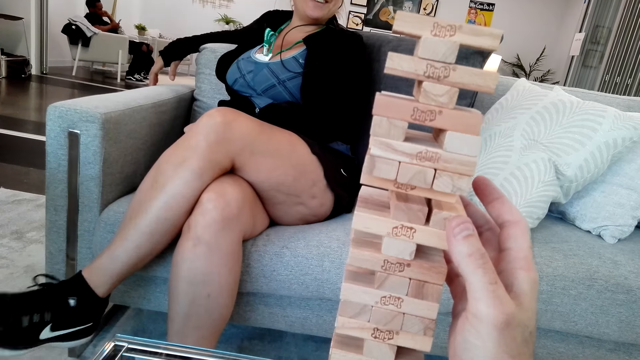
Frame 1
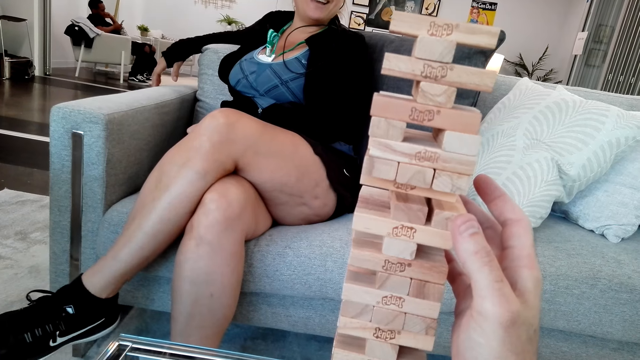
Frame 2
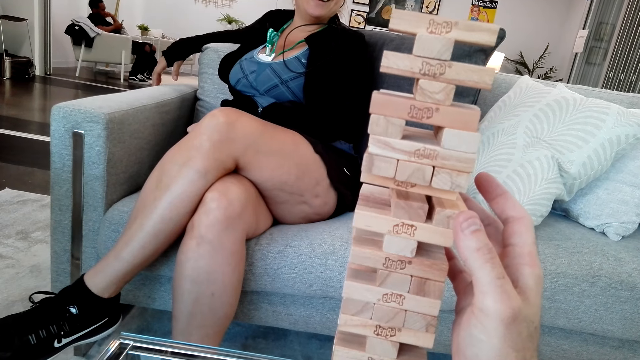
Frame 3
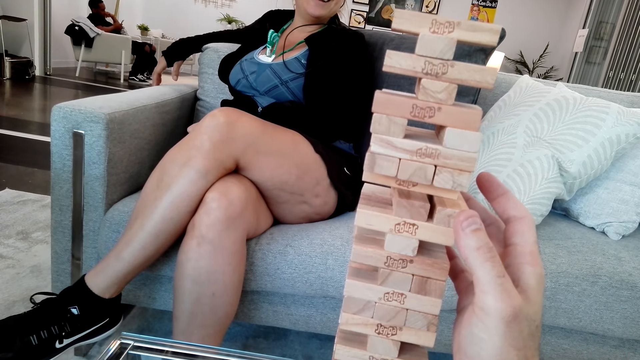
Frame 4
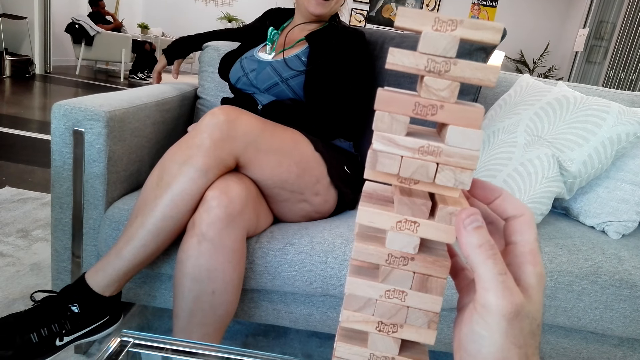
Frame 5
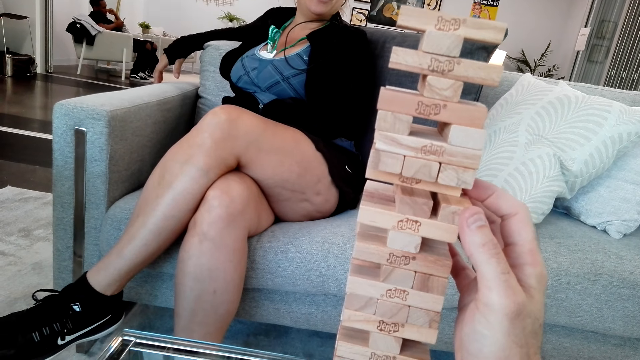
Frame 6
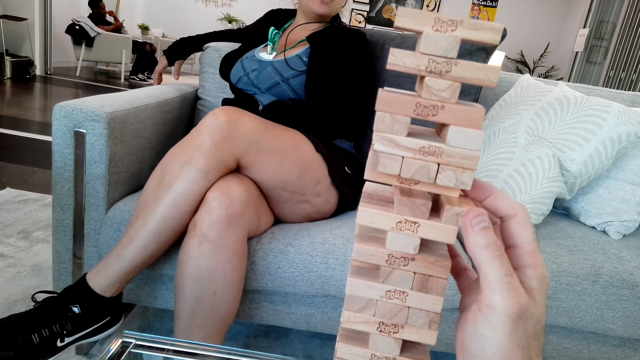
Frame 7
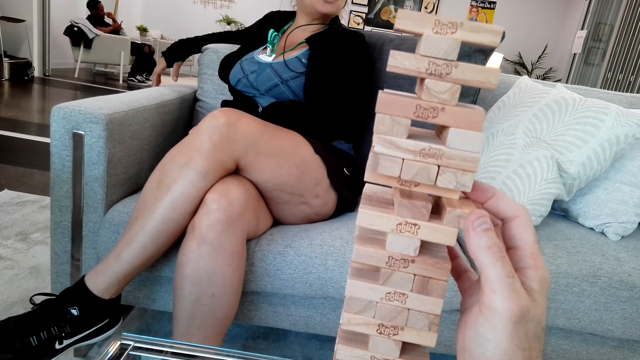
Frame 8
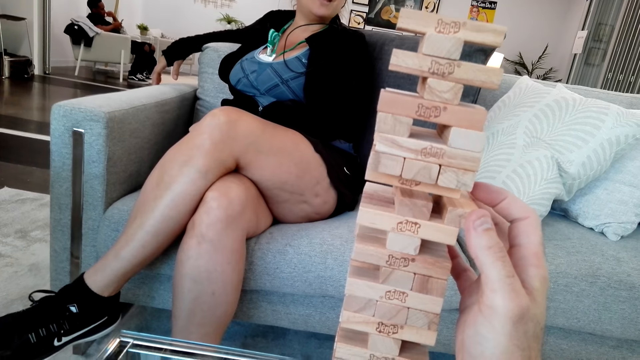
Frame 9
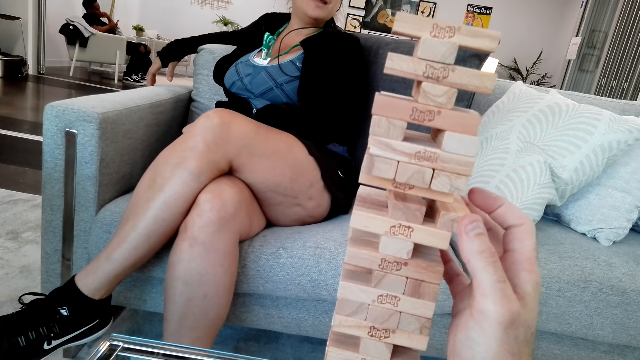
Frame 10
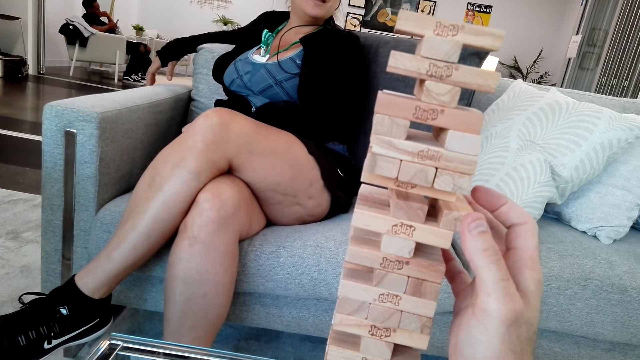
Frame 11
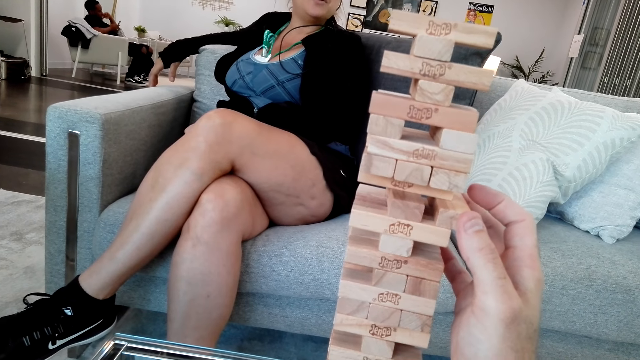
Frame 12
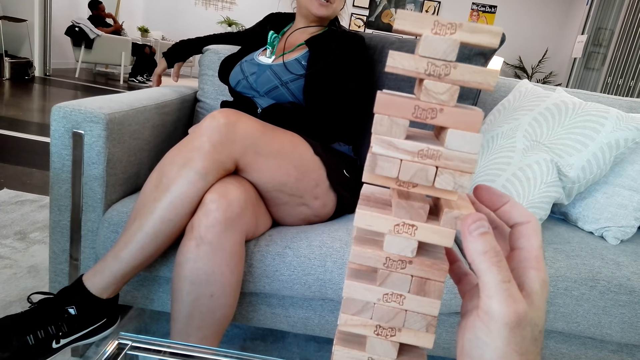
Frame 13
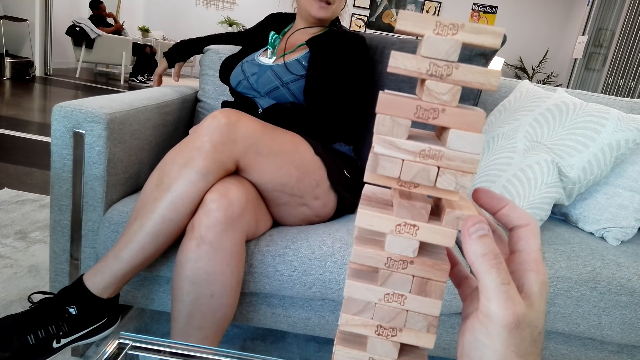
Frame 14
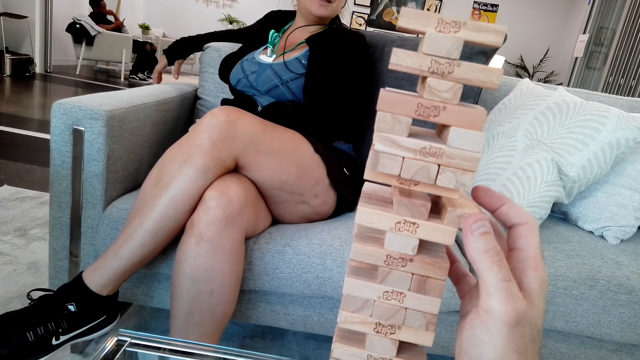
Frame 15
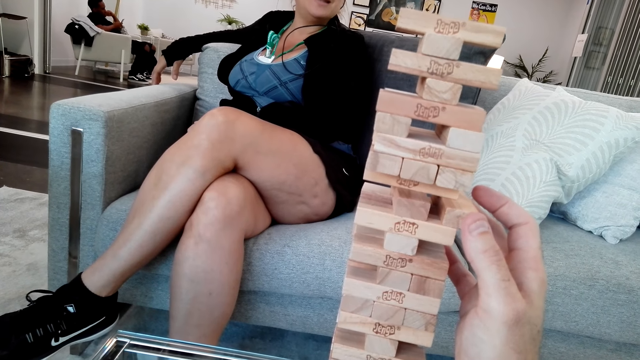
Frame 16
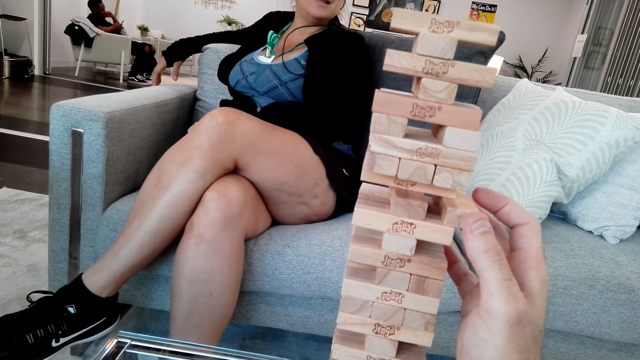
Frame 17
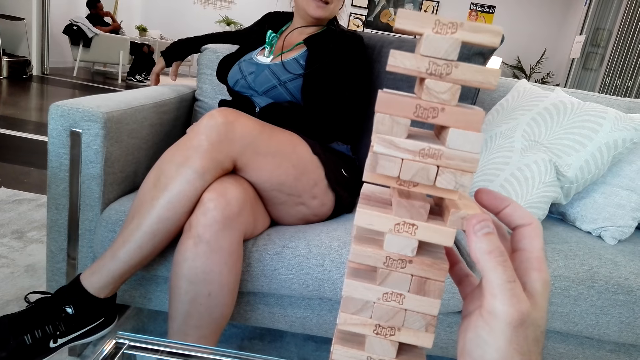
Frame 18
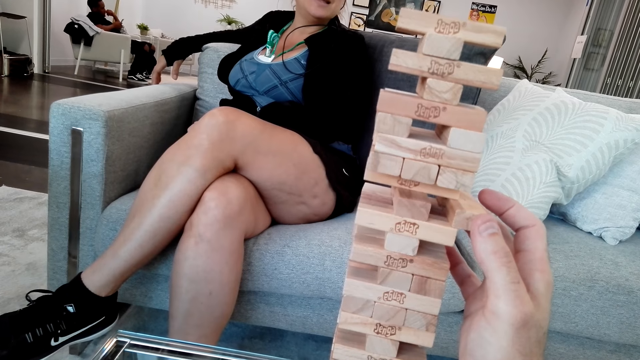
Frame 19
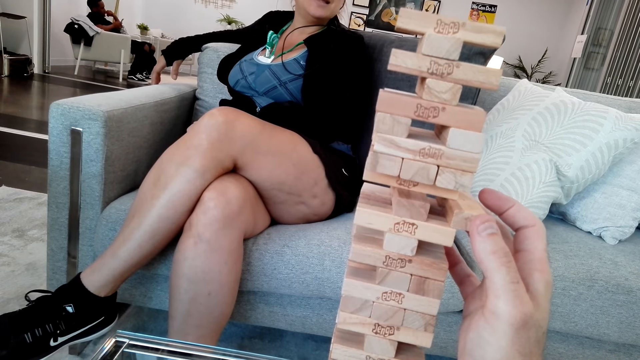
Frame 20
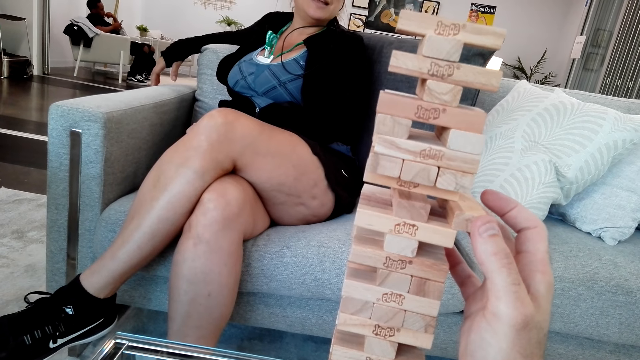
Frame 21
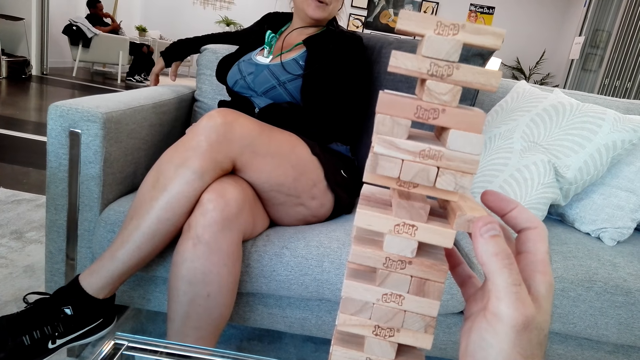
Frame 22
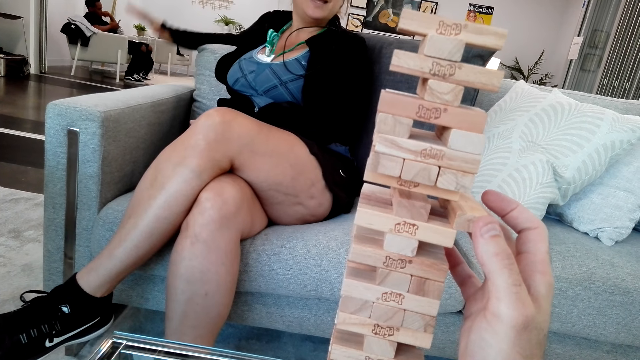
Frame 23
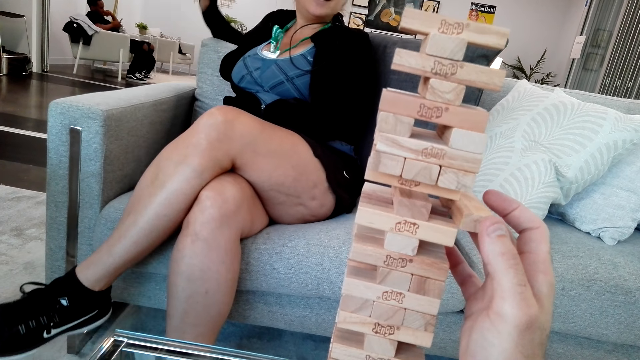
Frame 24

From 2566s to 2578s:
The camera wearer removes a block.

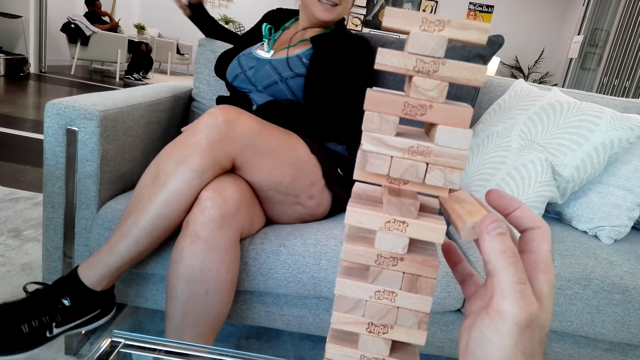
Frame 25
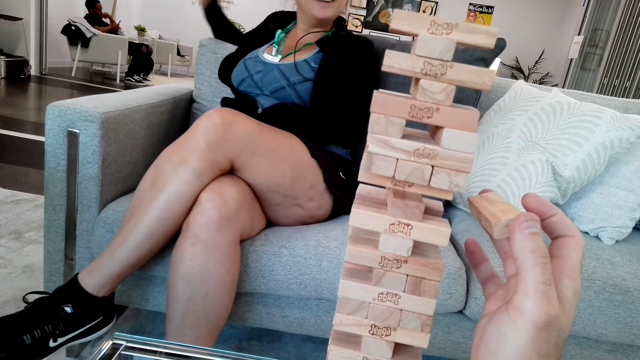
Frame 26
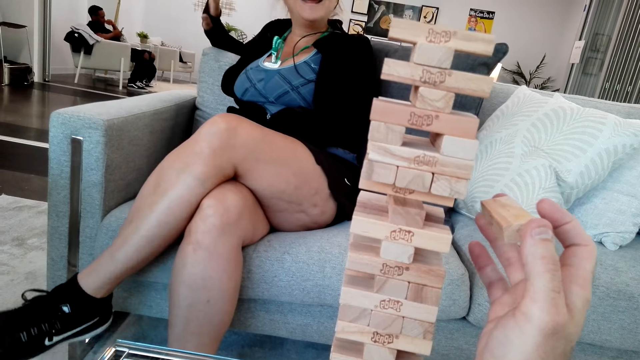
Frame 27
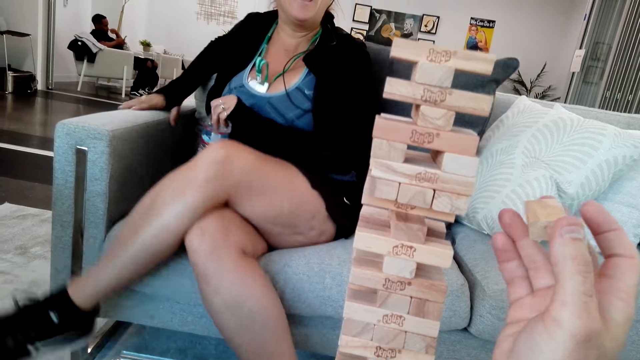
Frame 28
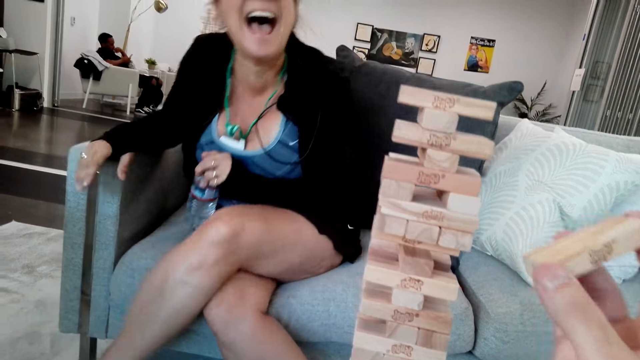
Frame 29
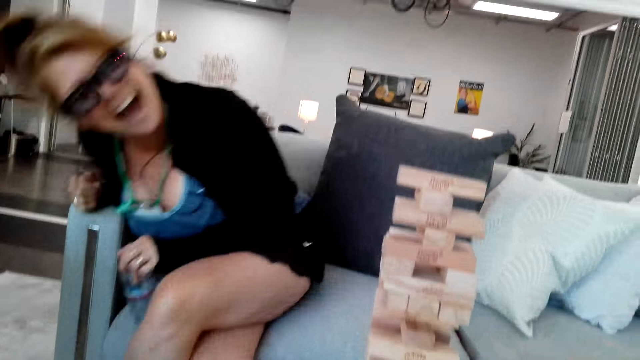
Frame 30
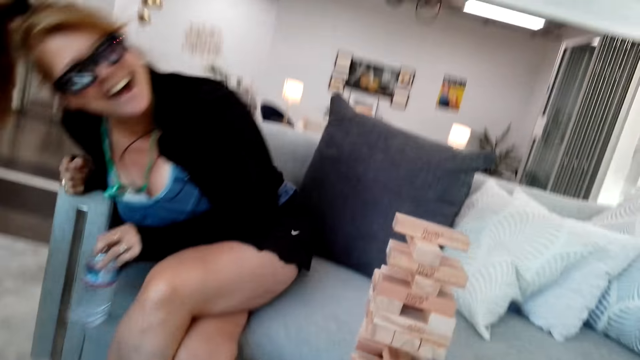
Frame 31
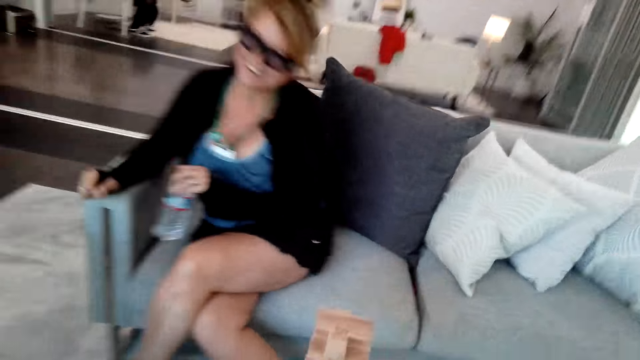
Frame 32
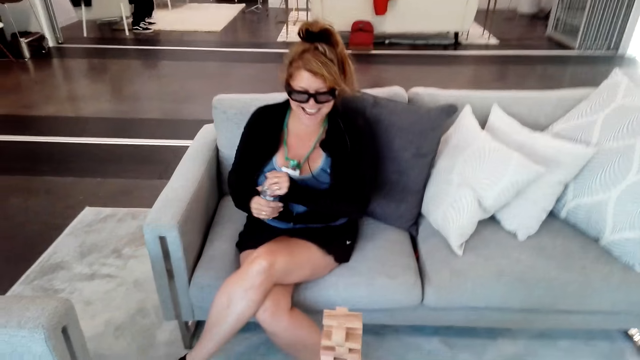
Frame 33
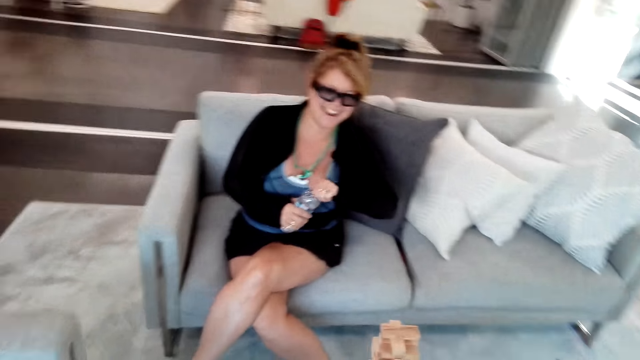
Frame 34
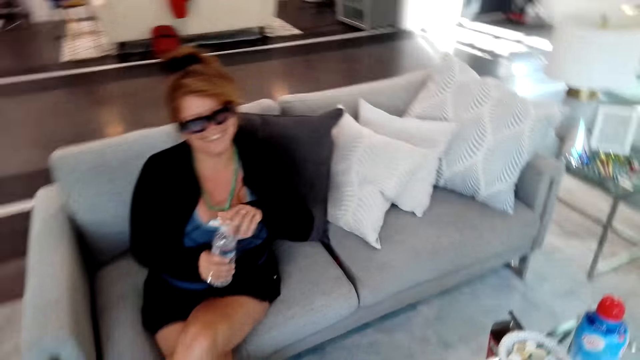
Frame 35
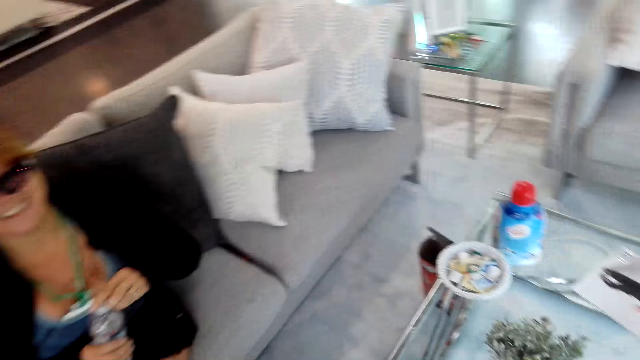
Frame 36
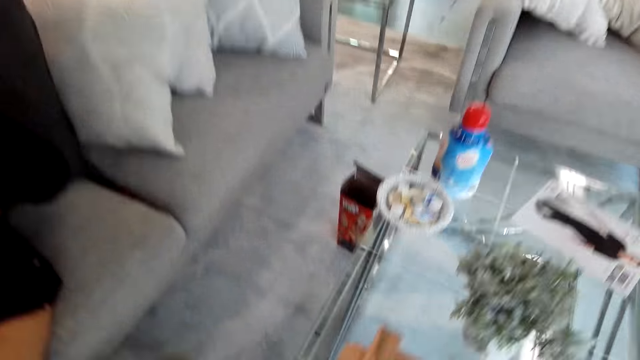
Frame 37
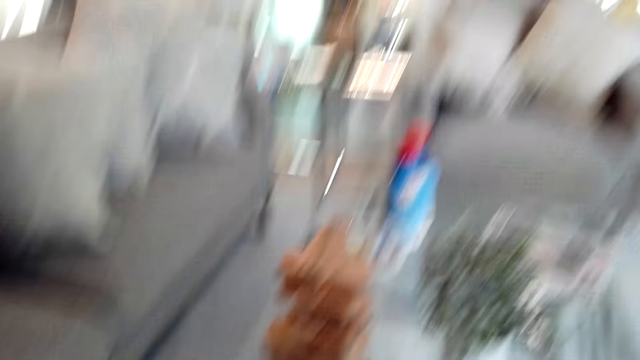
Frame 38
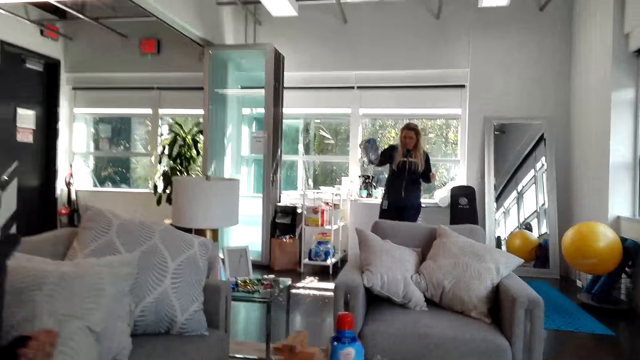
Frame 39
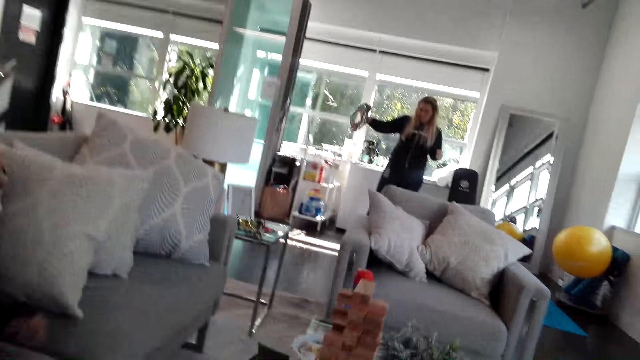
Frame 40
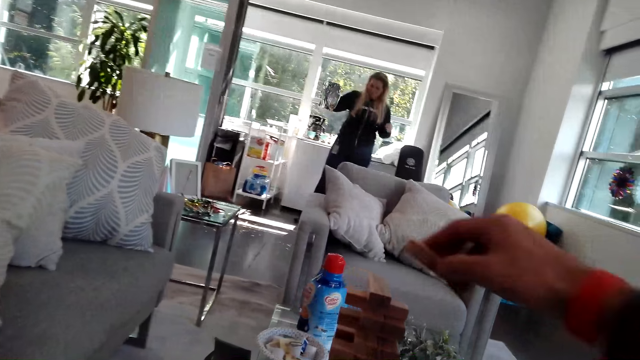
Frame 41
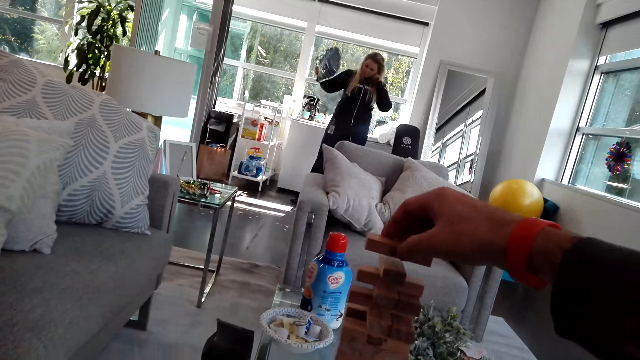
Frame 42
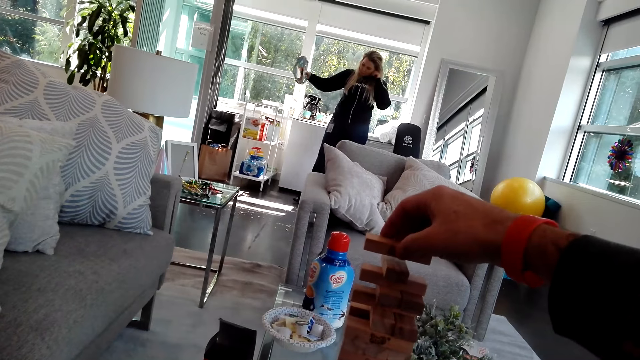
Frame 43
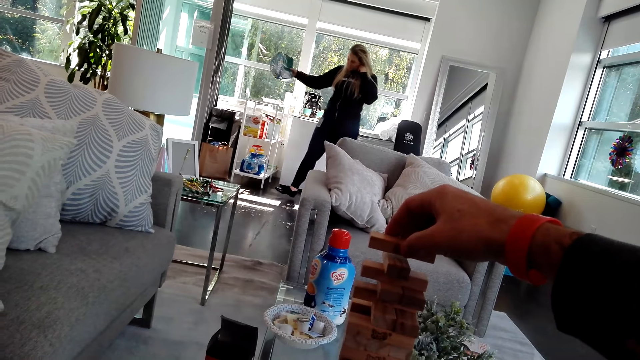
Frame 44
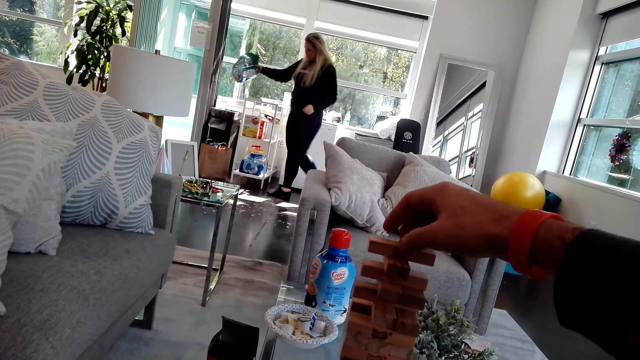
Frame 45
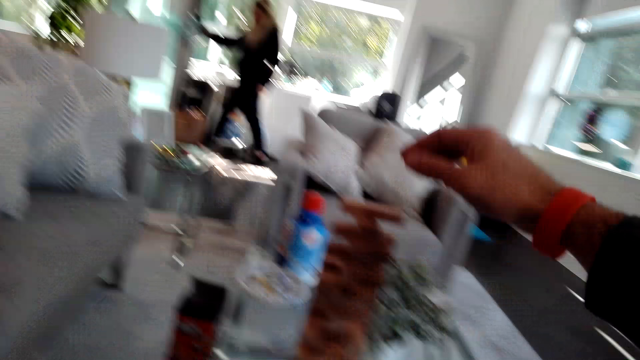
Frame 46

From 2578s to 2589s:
The camera wearer looks around the room. They place the block and play the jenga game on the table.
